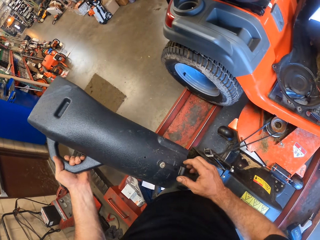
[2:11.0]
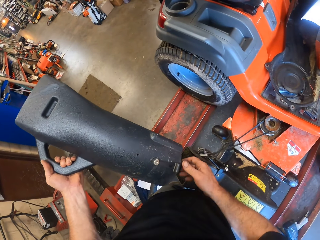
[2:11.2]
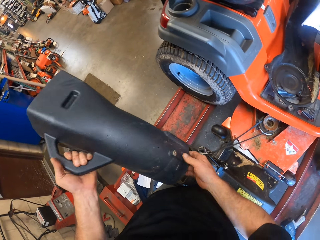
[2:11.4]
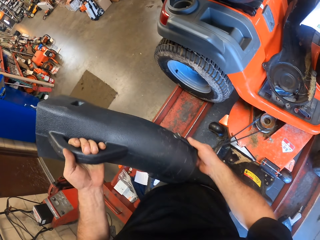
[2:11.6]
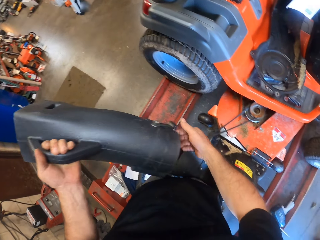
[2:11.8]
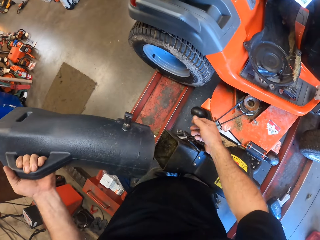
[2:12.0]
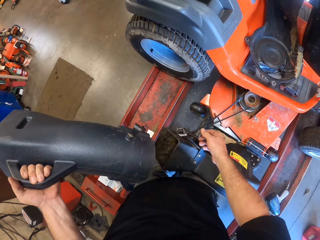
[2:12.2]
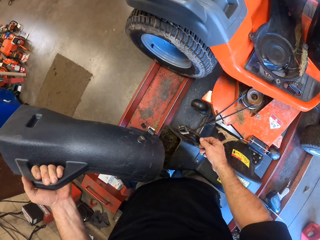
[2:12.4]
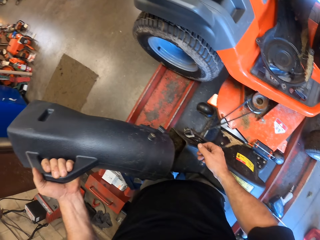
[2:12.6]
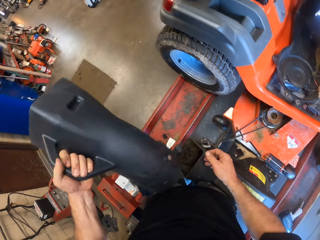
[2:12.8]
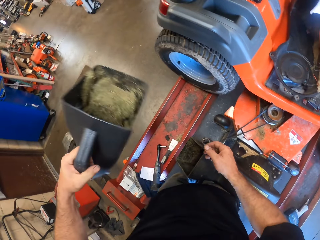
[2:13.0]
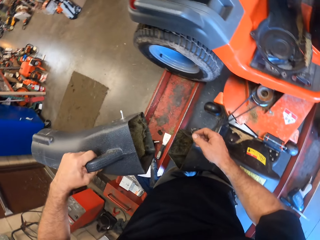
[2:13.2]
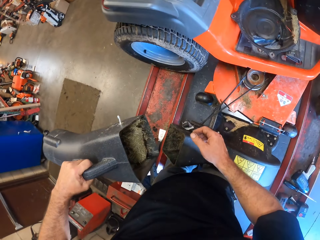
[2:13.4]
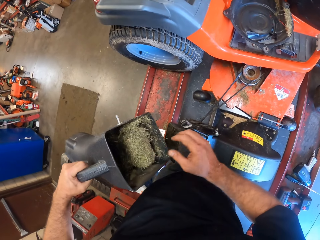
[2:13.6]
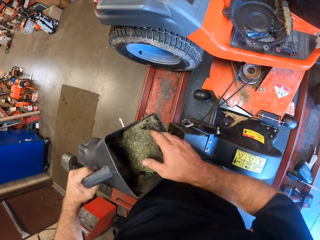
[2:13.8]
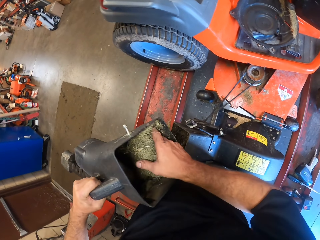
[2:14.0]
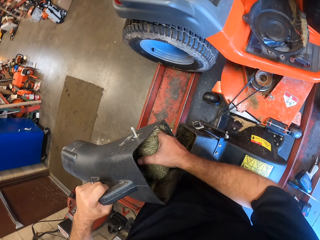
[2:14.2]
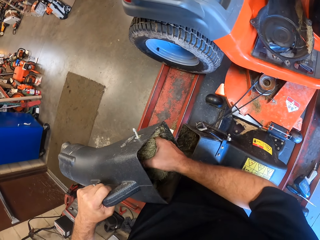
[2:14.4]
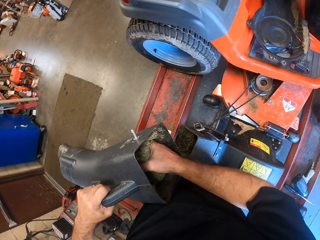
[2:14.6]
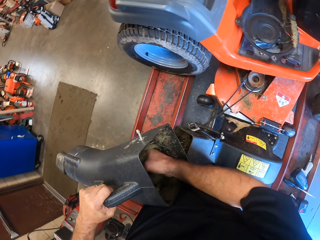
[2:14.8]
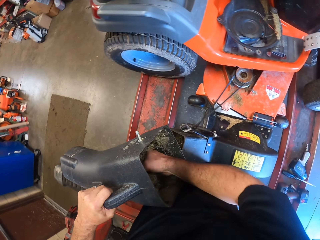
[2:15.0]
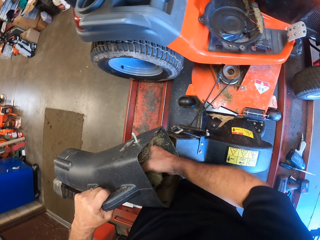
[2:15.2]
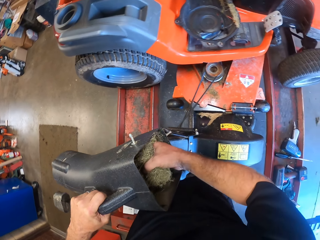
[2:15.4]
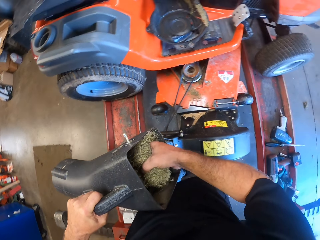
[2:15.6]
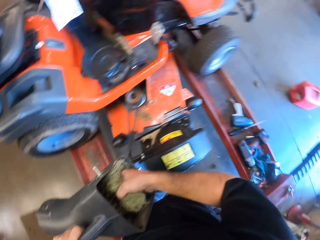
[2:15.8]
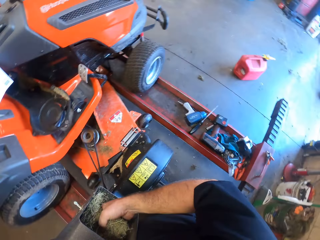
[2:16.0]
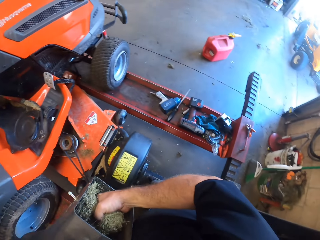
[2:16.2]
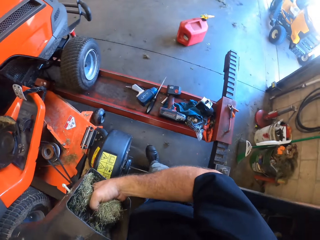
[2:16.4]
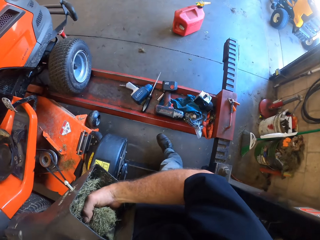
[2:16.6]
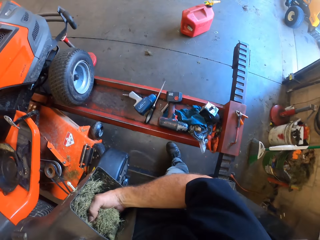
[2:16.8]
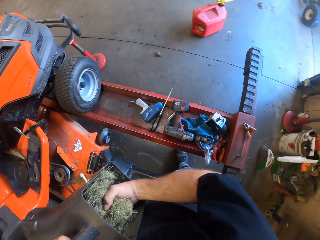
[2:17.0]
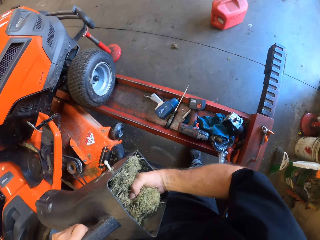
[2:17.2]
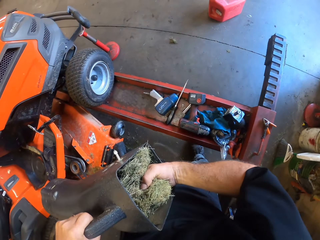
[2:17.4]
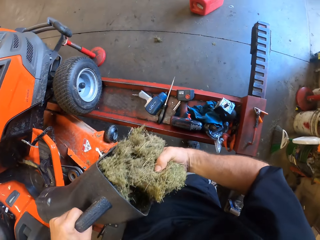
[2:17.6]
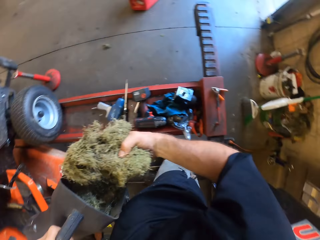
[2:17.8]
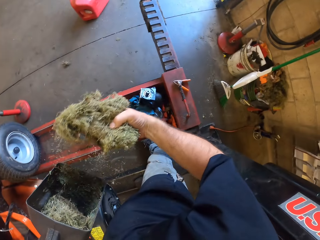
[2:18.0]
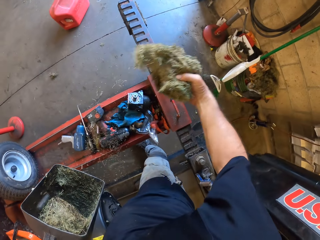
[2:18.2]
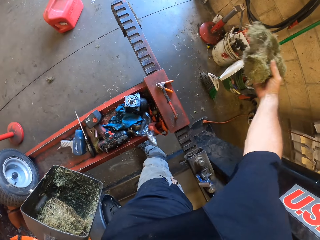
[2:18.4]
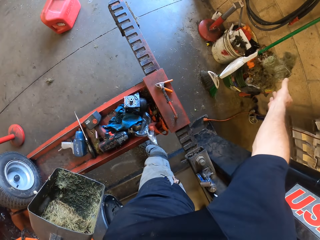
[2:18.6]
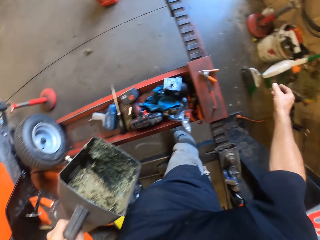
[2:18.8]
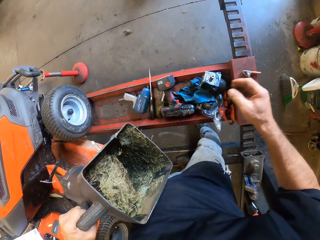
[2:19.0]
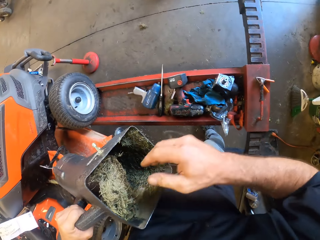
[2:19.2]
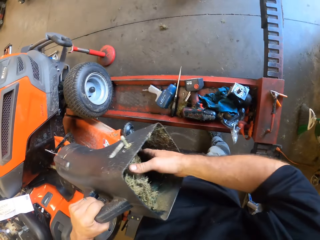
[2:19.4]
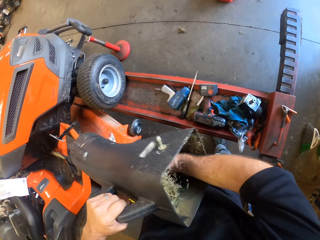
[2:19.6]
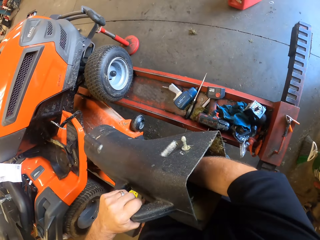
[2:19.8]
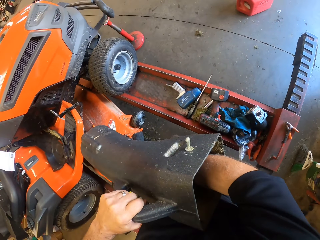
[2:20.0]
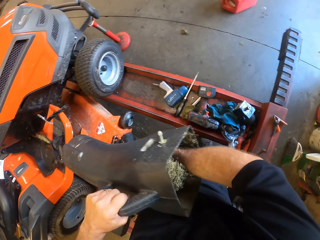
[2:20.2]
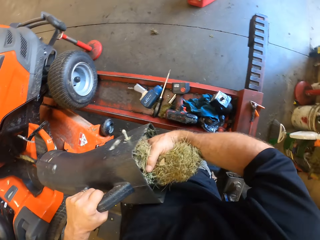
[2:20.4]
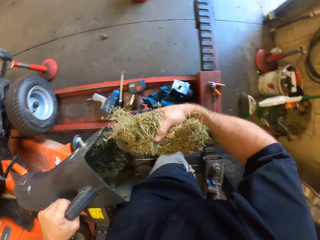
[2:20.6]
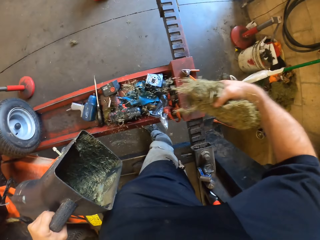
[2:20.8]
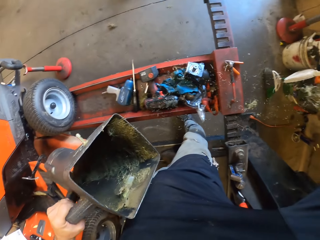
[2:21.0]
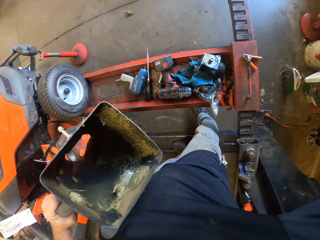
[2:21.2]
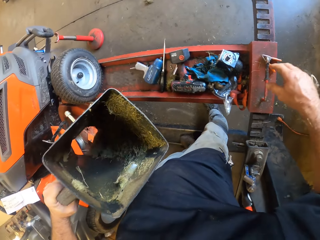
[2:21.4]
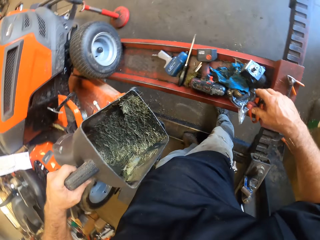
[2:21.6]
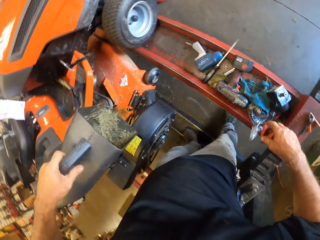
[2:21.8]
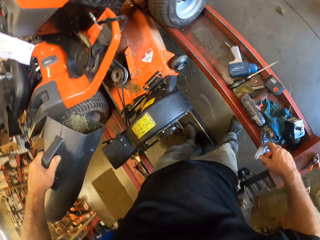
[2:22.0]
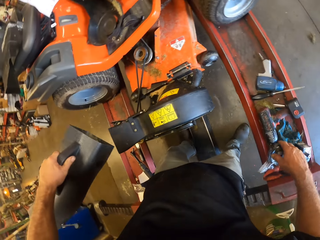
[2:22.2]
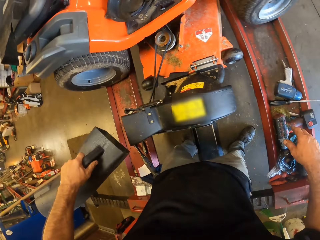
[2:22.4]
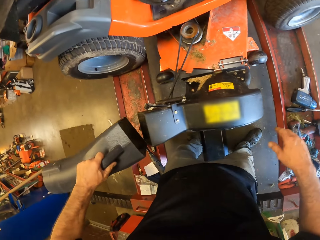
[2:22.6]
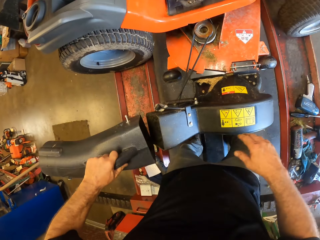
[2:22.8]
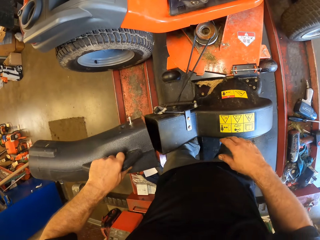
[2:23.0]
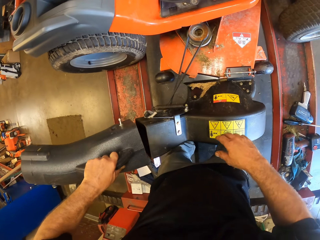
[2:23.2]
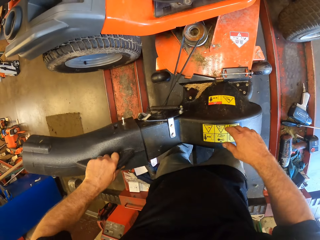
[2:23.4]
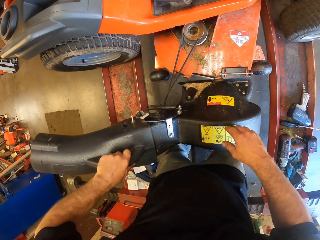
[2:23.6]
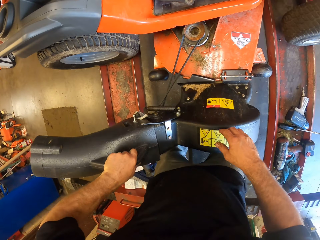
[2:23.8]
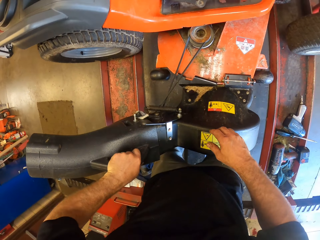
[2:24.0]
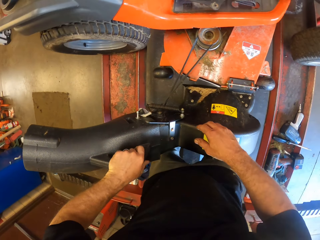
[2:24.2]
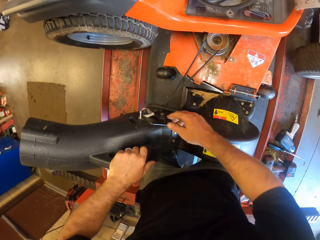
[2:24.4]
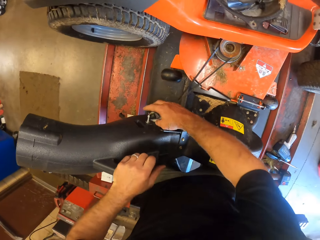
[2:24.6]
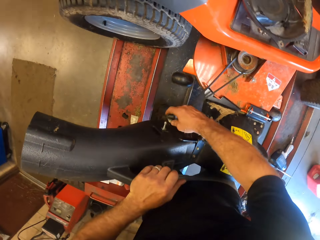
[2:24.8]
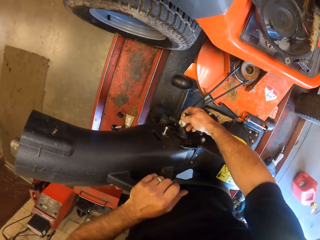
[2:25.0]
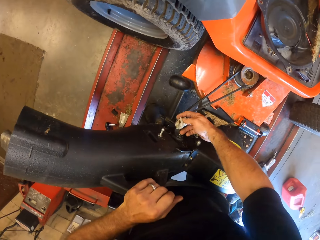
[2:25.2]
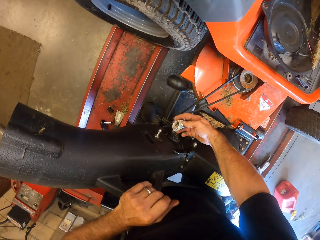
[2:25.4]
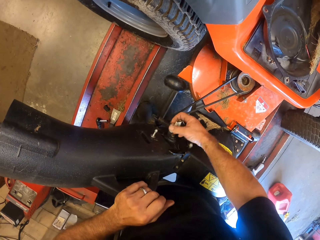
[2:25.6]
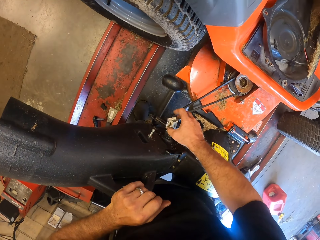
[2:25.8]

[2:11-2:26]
The camera wearer stares at something. They remove the grass debris or hay in the cover of the mower. They throw the grass debris inside the waste bin. They pick the hay from something and put the hay in a bucket. They cover the waste passage of the debris. They fix the lawn mower machine.

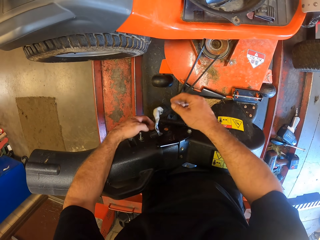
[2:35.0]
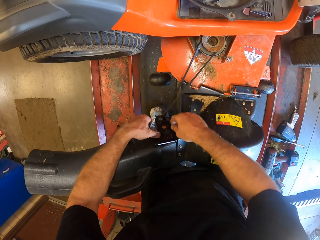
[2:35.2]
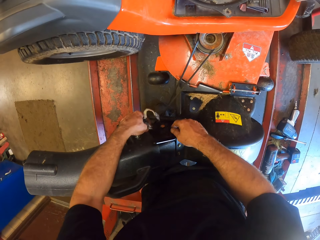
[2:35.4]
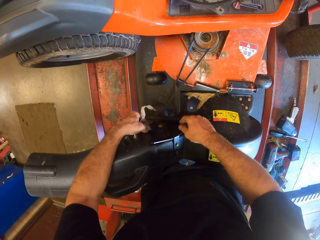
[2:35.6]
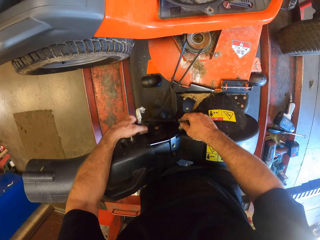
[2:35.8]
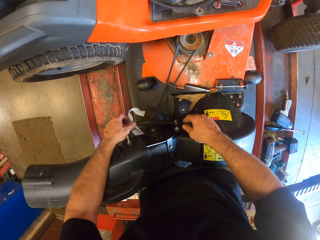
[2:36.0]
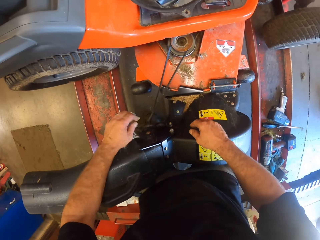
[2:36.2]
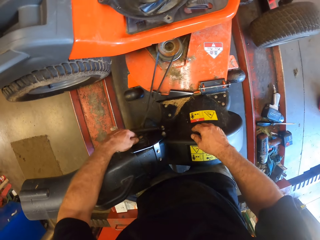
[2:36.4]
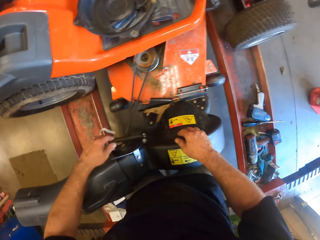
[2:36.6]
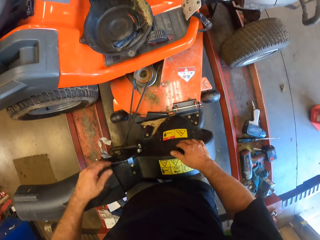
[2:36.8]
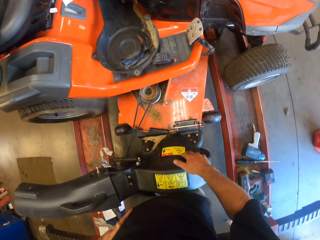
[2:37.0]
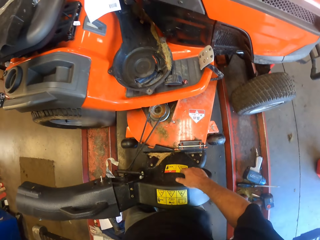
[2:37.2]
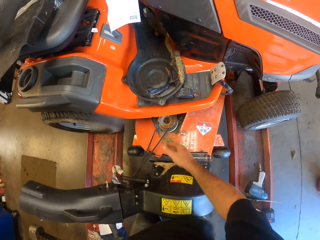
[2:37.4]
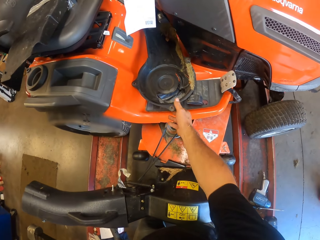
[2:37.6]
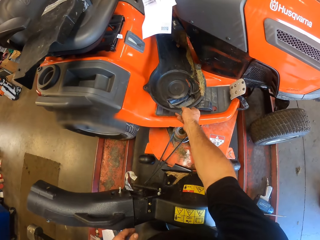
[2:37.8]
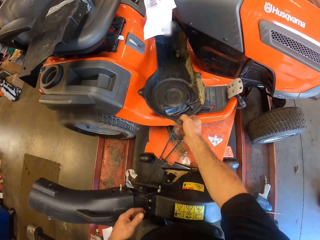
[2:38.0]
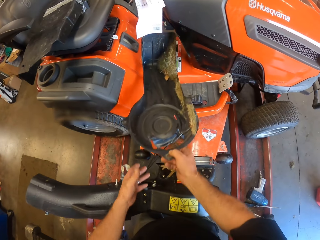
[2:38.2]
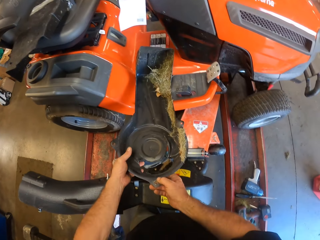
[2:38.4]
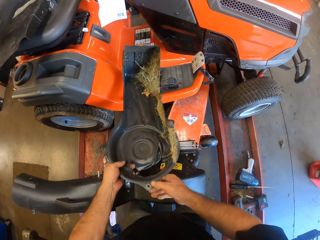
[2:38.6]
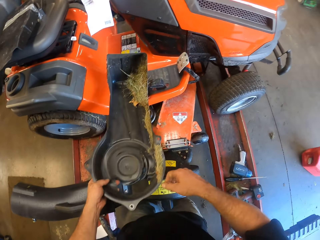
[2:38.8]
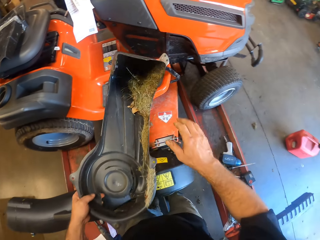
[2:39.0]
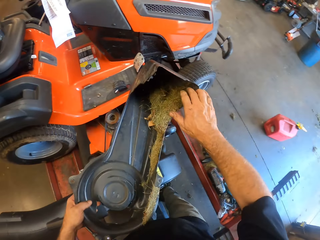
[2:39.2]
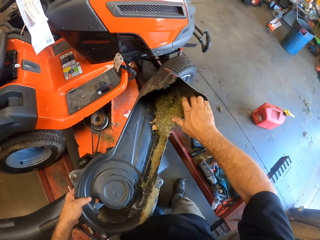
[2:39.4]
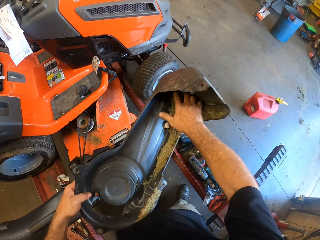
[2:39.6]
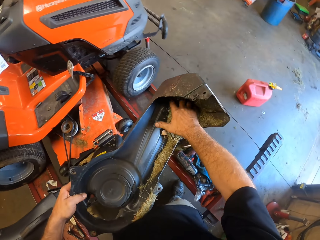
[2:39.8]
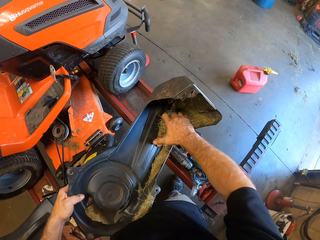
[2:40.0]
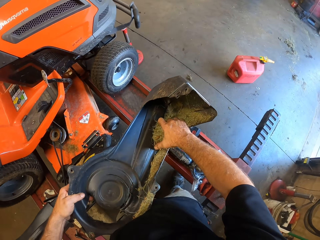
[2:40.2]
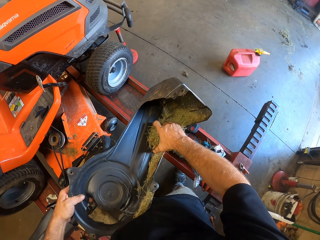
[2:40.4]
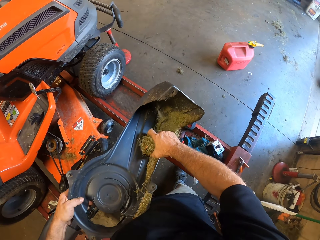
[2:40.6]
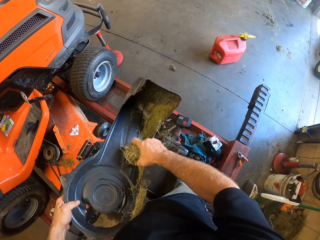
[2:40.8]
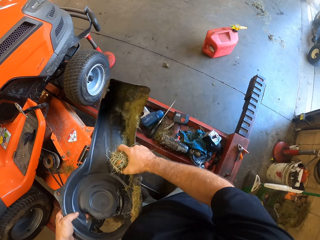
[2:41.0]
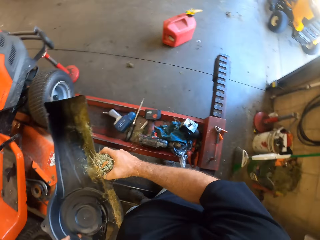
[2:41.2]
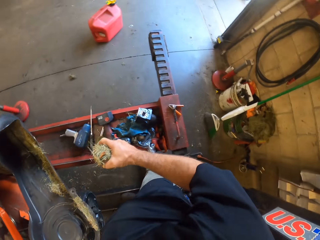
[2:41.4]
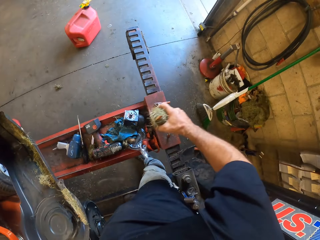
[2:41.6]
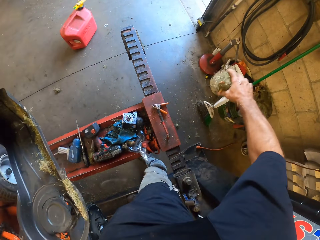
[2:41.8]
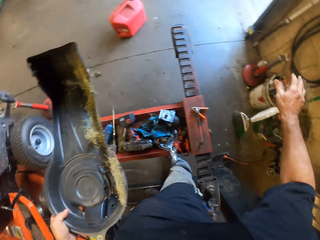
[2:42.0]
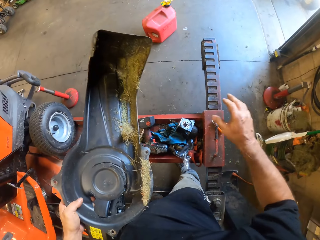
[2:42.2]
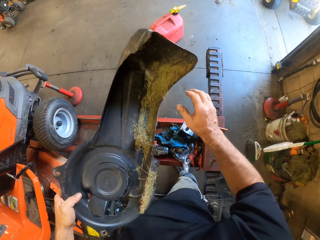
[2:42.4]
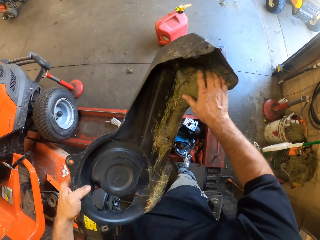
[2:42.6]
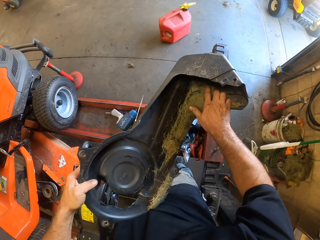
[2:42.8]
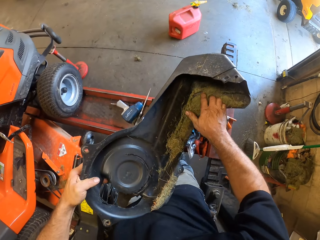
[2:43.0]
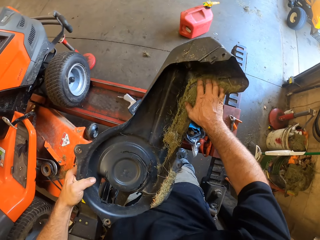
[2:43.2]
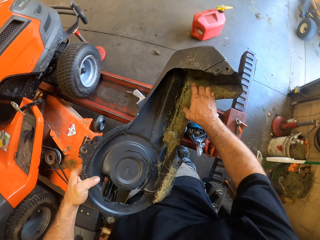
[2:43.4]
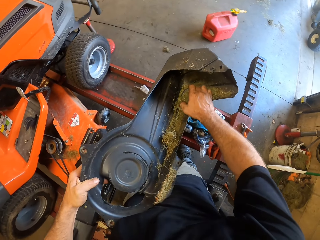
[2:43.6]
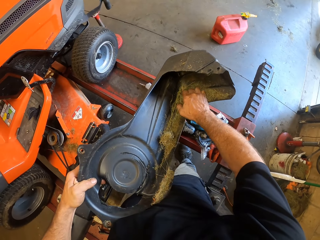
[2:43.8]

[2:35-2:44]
The camera wearer picks up another waste passage cover or spare part of the mower. They remove hay from the lawn mower spare part. They throw the hay or grass debris in the waste passage cover of the mower into the waste bin.
